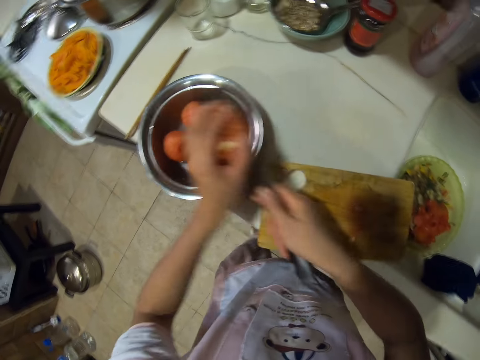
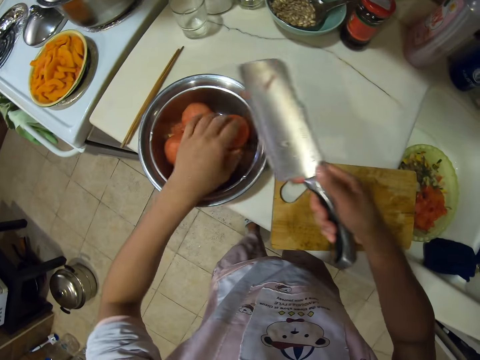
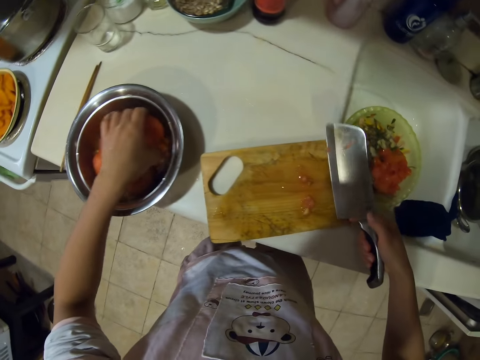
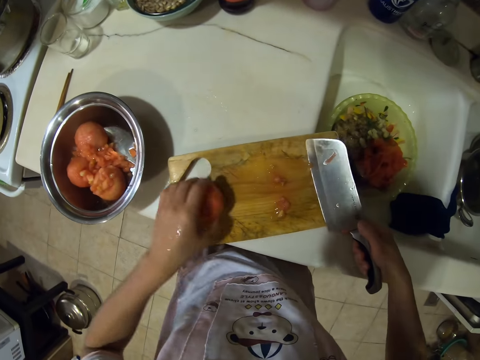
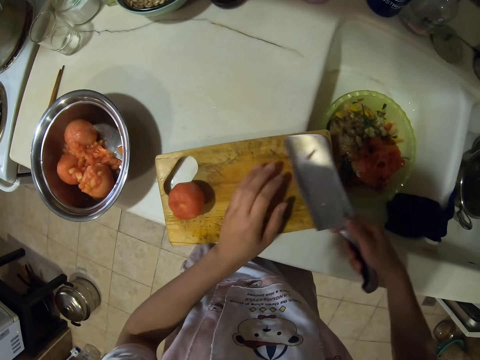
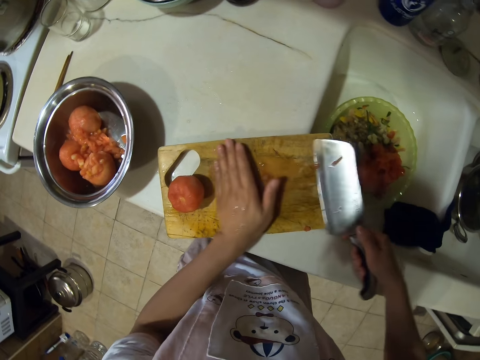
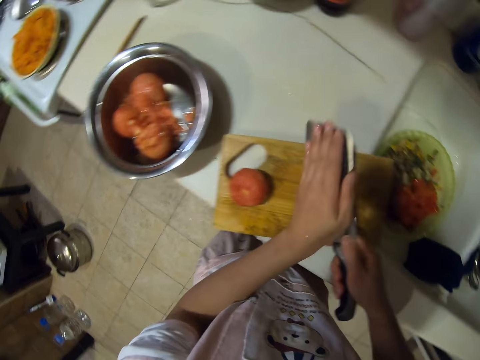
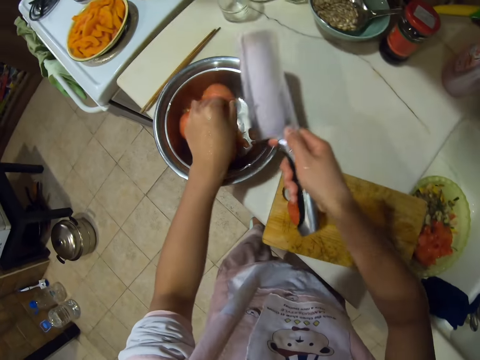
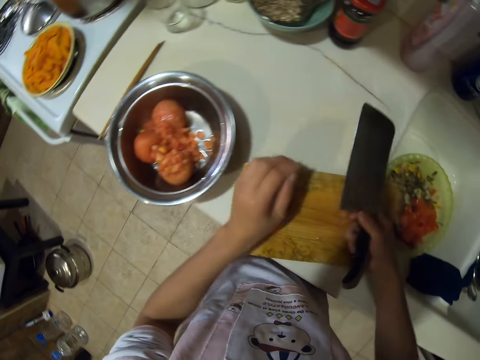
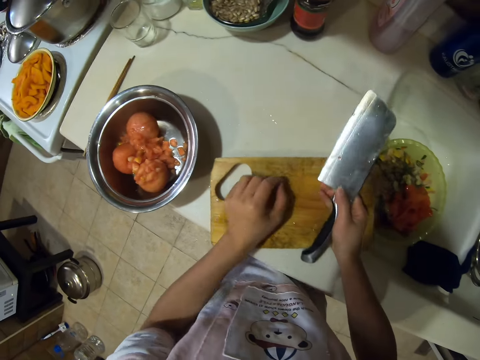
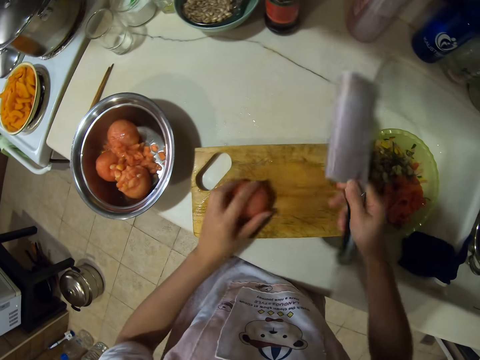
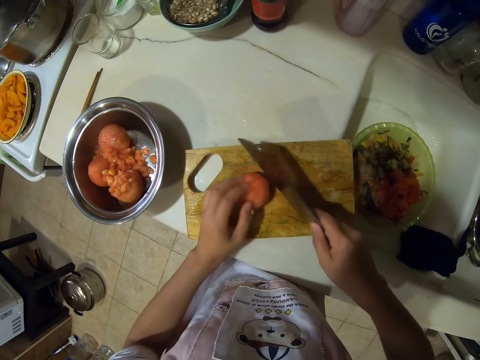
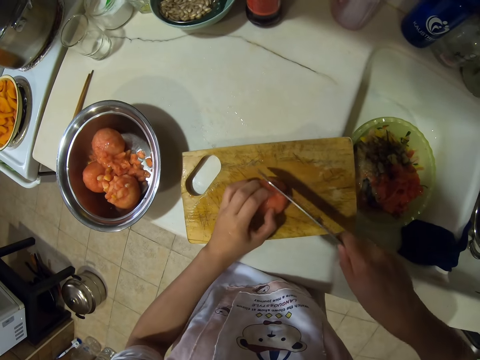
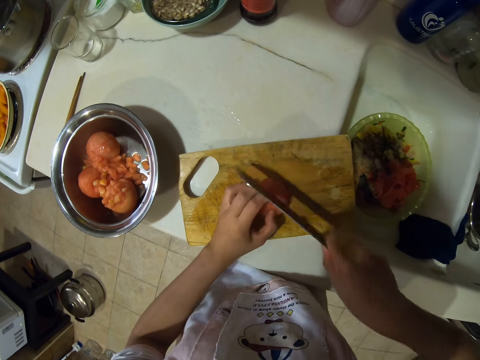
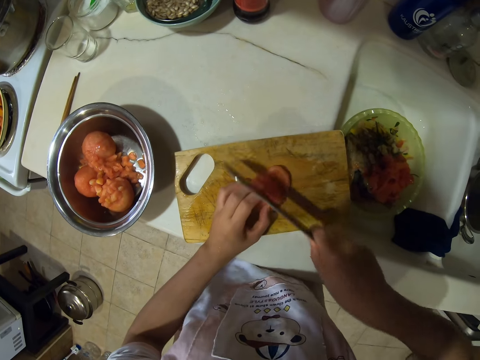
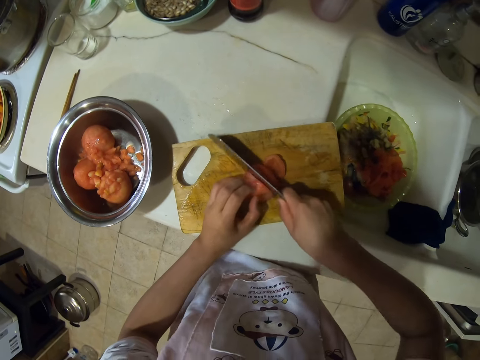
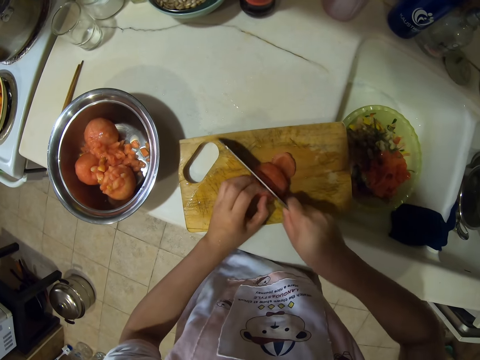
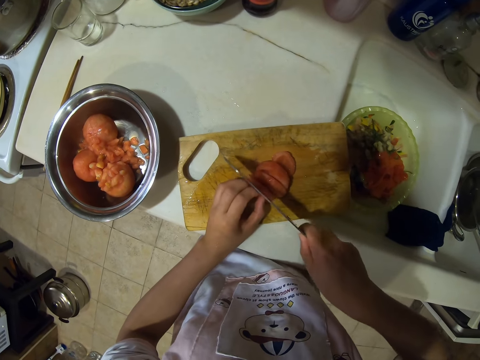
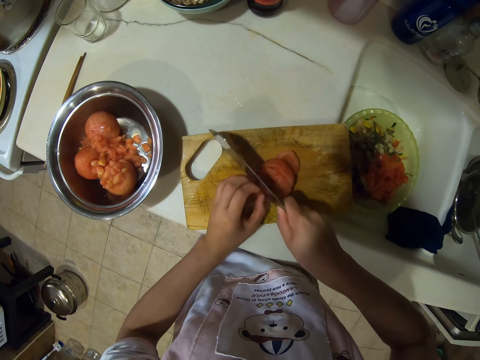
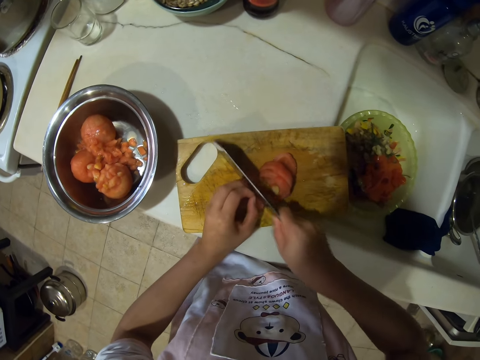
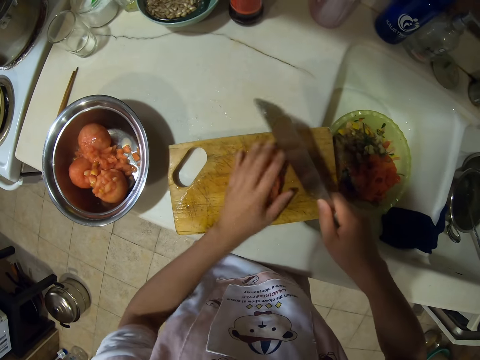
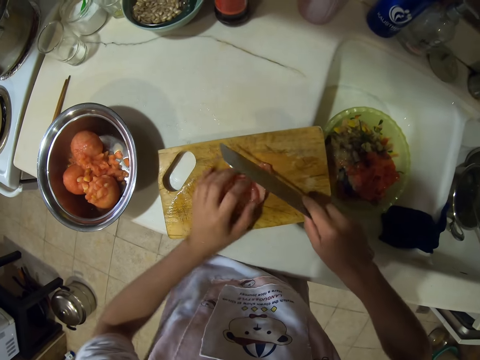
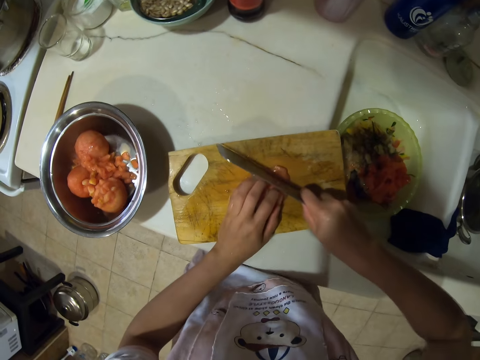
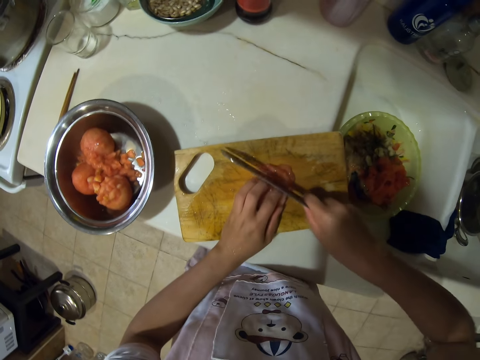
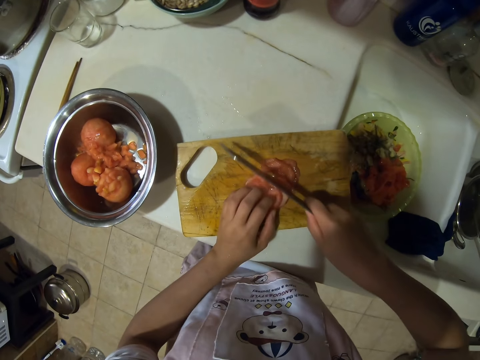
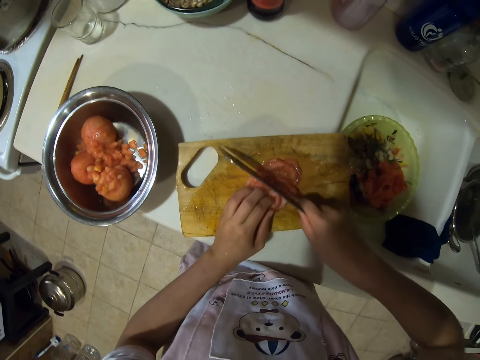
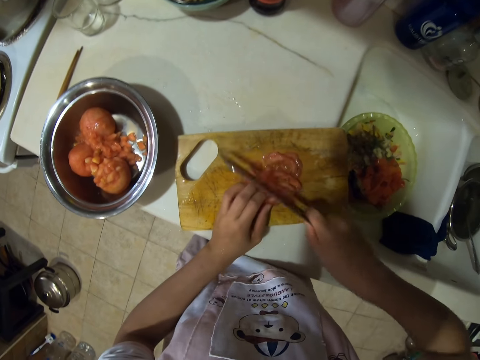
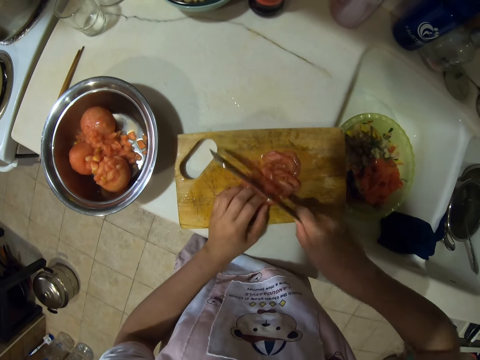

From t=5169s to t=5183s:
The camera wearer puts the tomato in a bowl. They move the knife away from the bowl. They pick up a tomato. They put the tomato on a chopping board. They collect tomatoes. They put the tomato in the bowl. They hold the tomato. They slice the tomato. They hold the tomatoes and chop the tomatoes.

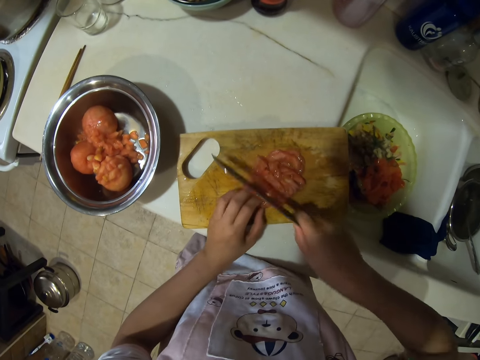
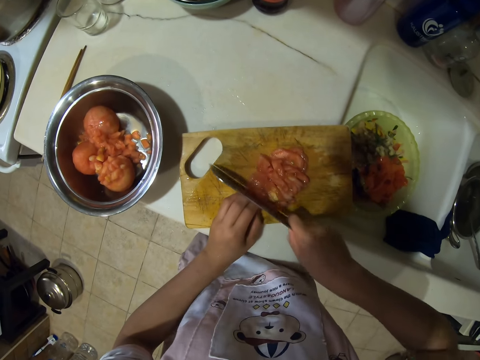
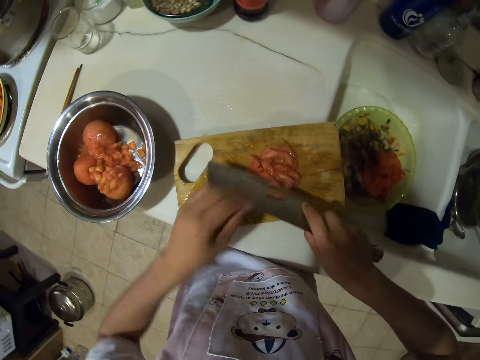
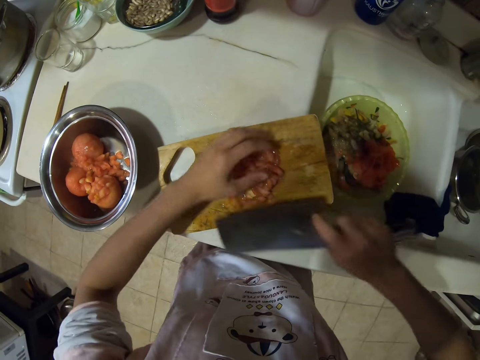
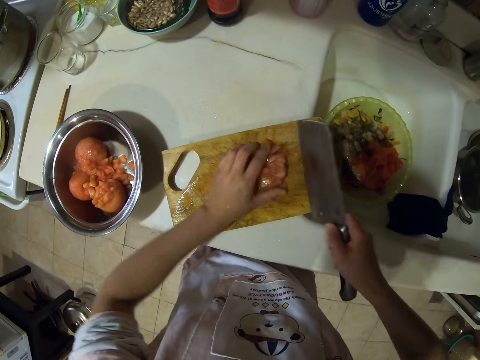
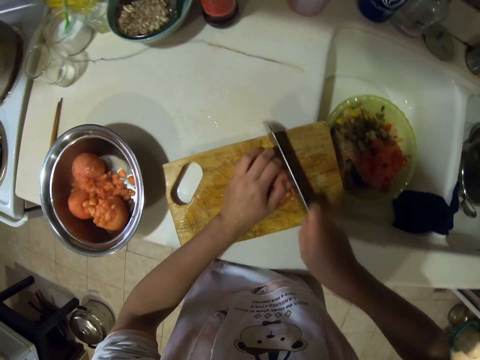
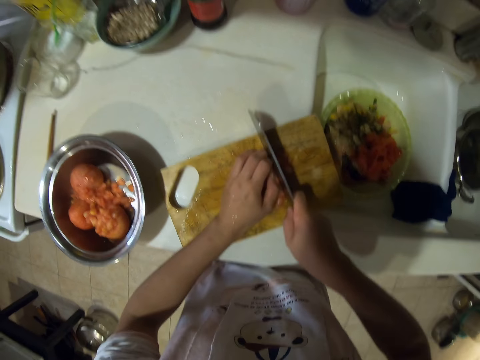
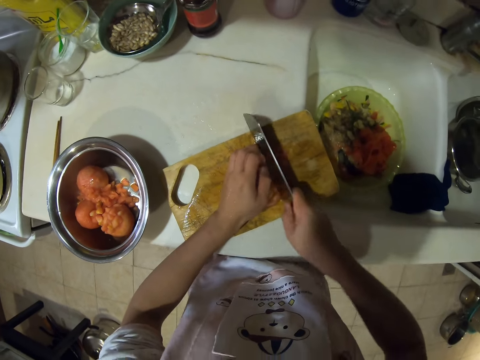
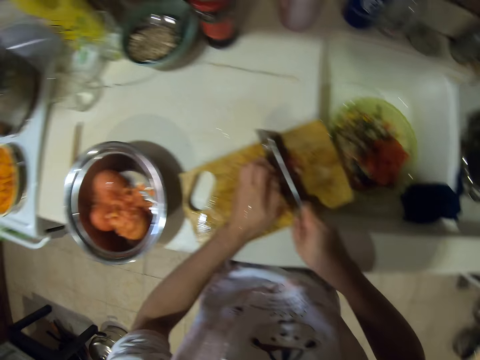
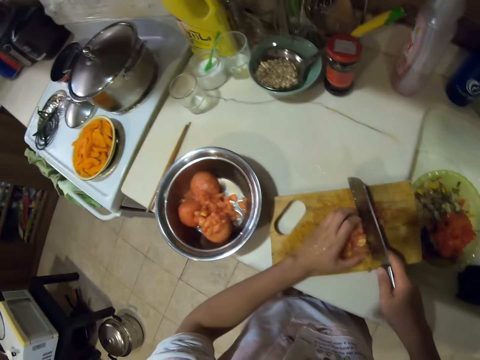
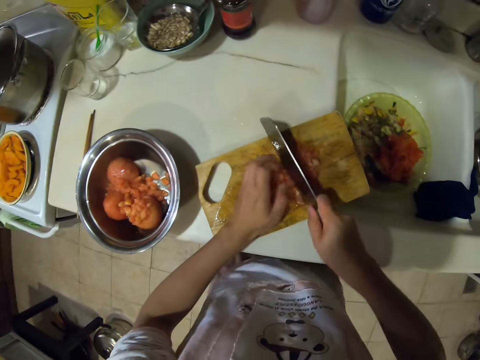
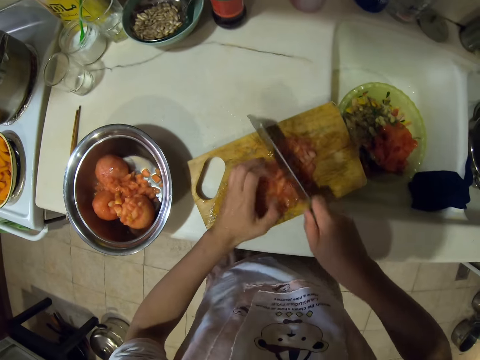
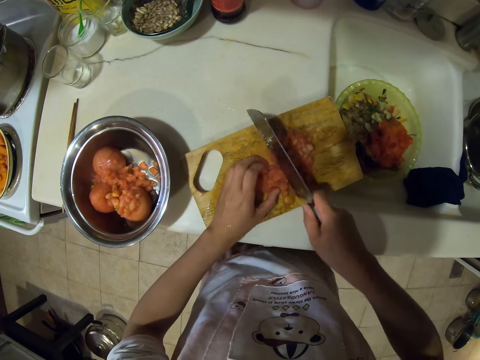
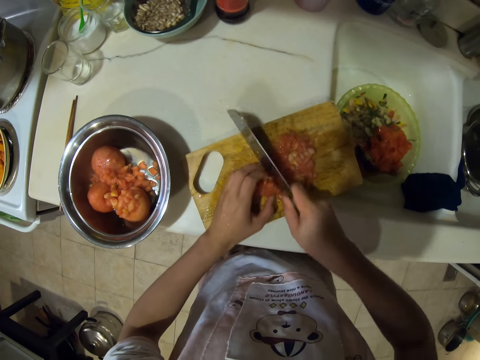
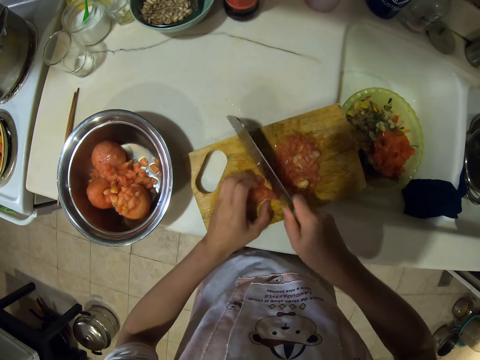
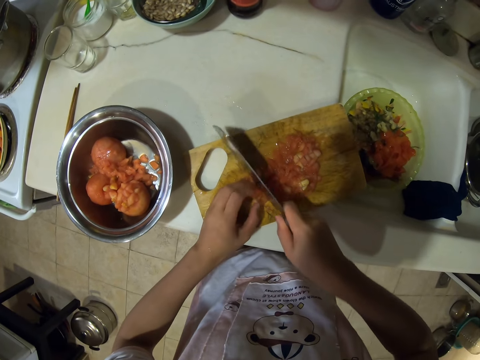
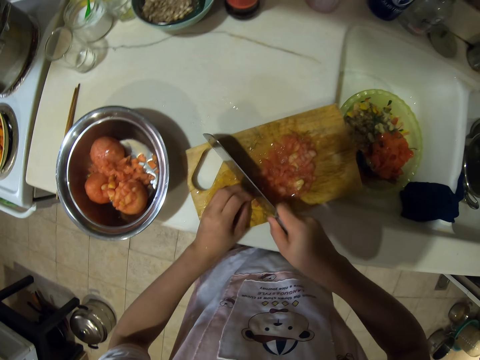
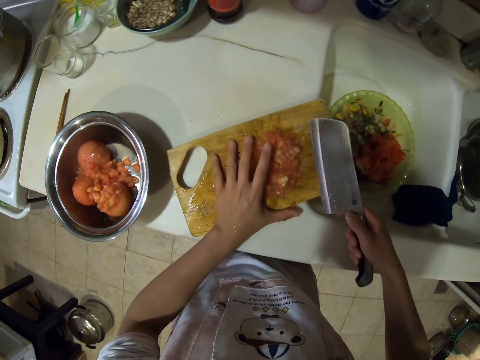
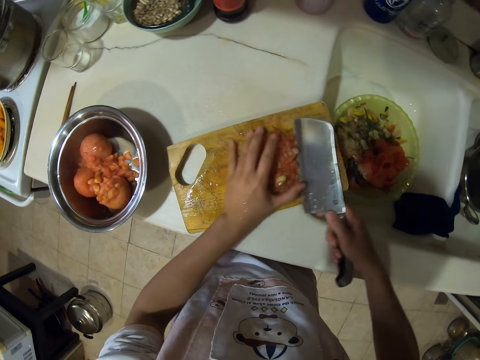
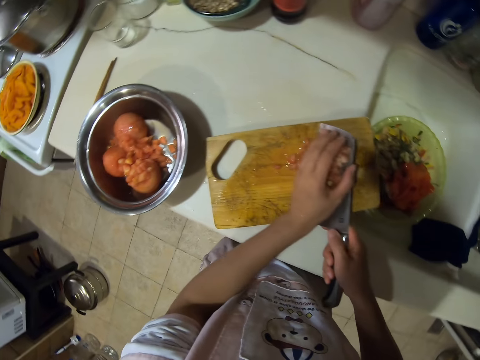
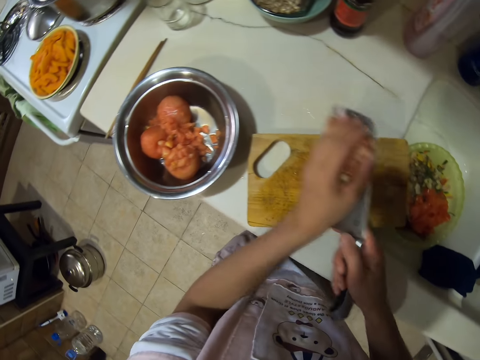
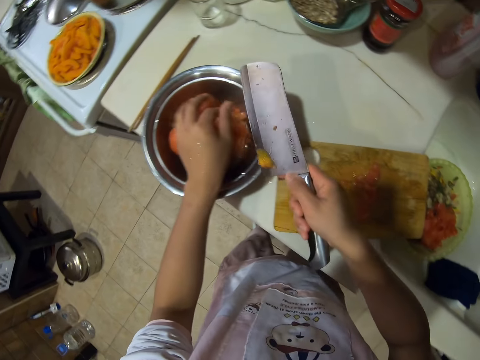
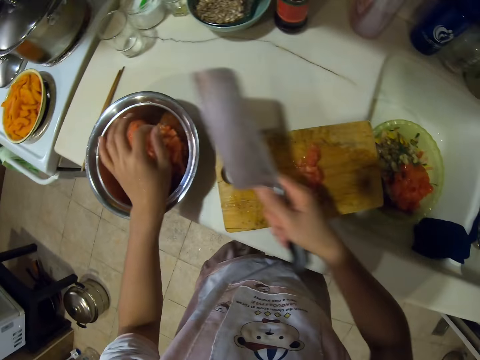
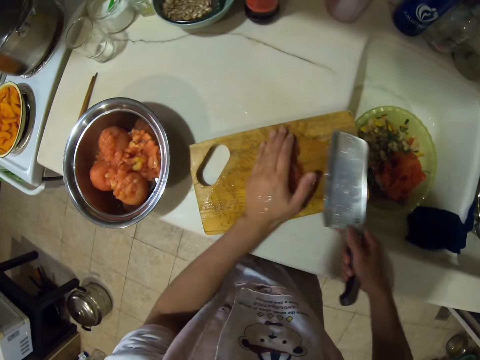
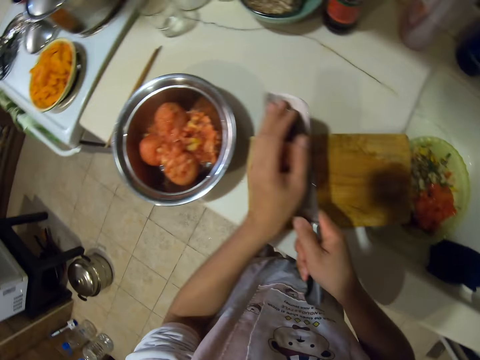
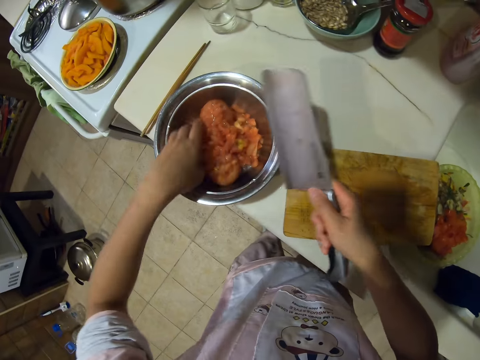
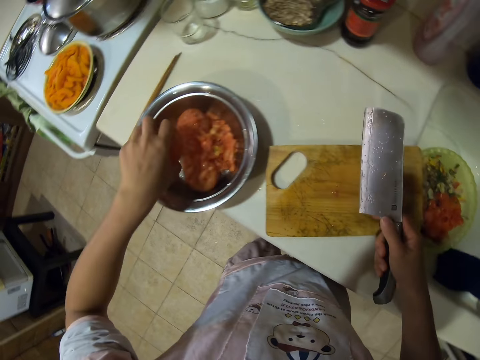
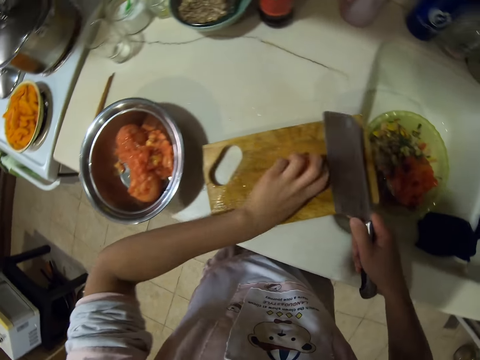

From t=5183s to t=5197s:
The camera wearer removes tomatoes from the knife. They hold the tomatoes. They chop the tomatoes. They move the tomatoes. They collect the tomatoes. They drop the tomatoes in a bowl. They collect the tomatoes. They drop the tomatoes. They pick up a tomato.
